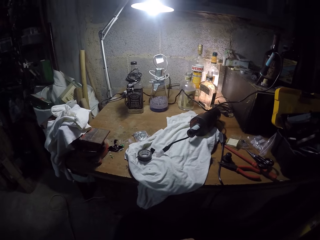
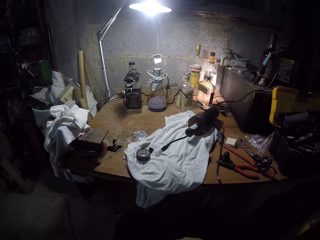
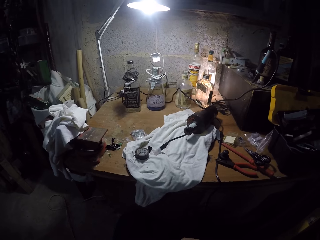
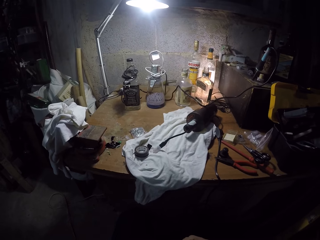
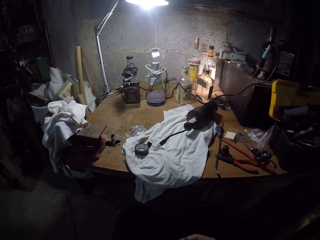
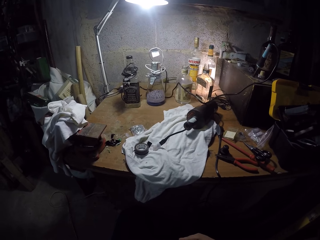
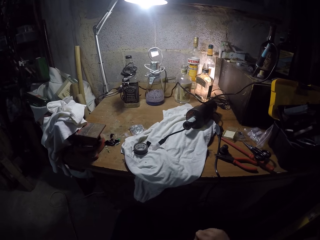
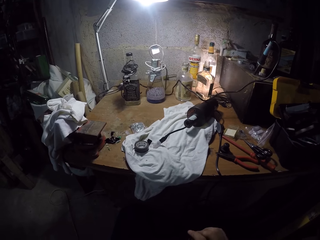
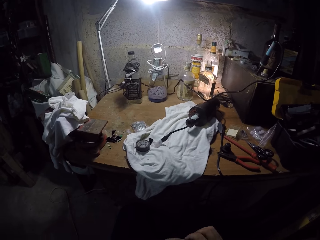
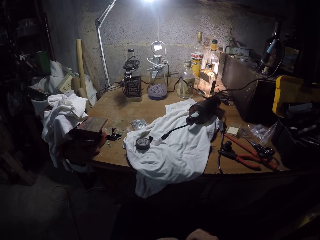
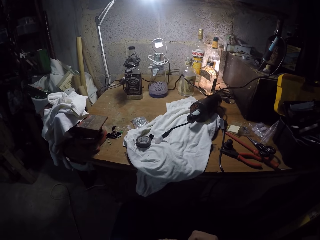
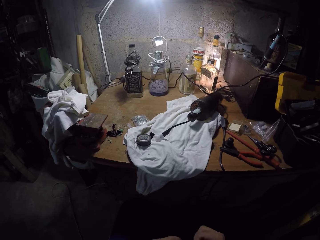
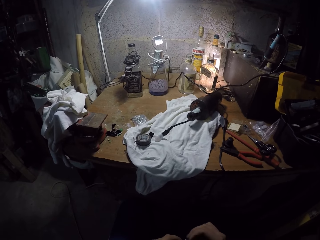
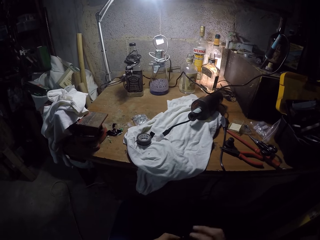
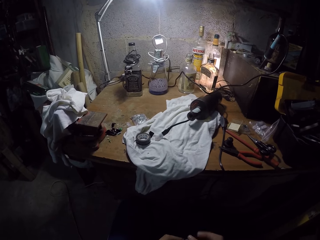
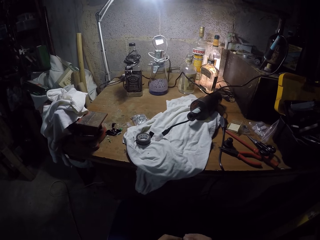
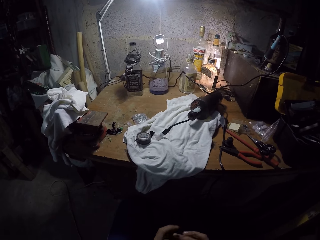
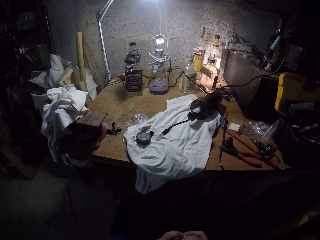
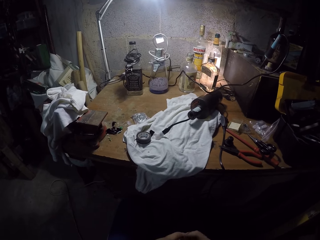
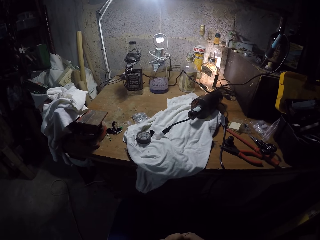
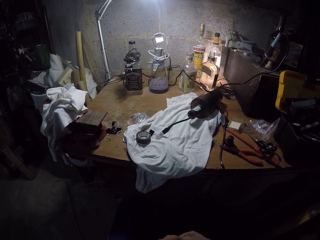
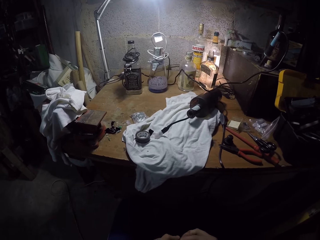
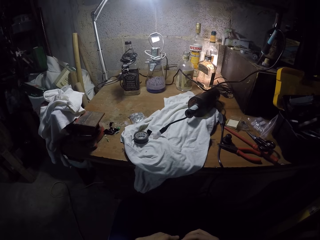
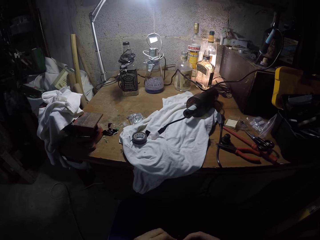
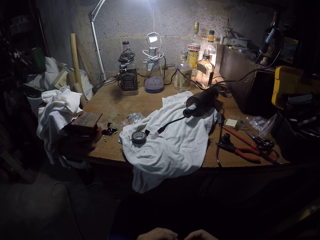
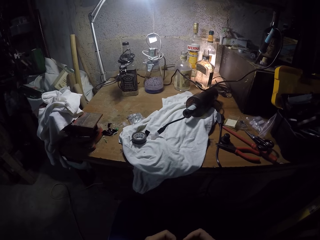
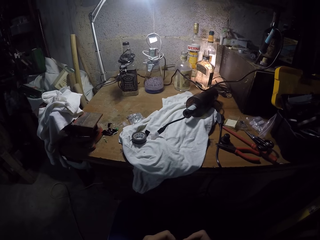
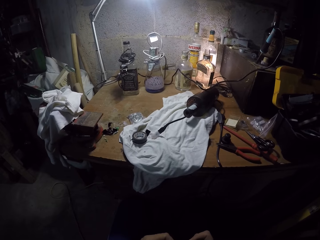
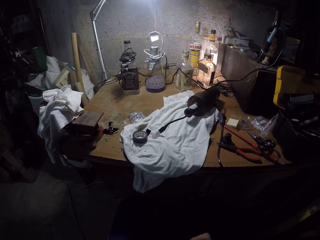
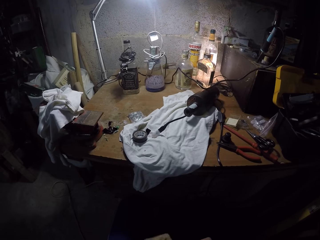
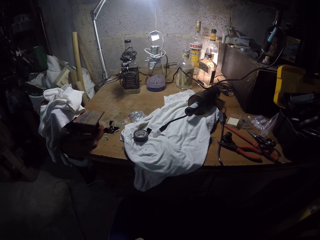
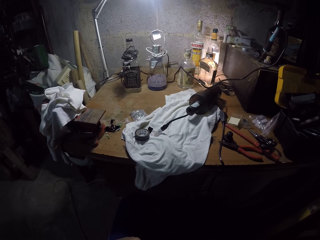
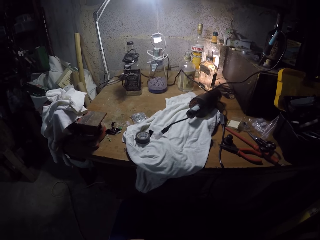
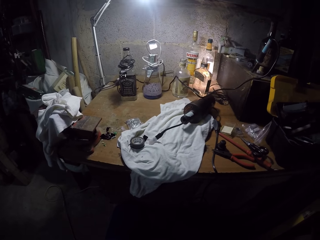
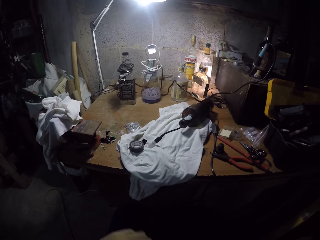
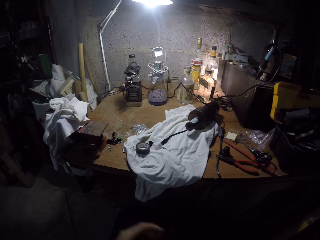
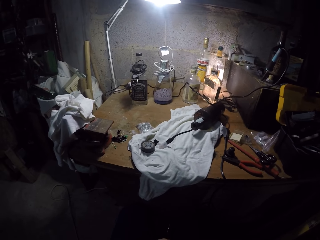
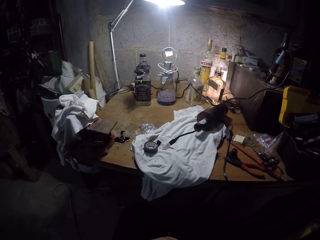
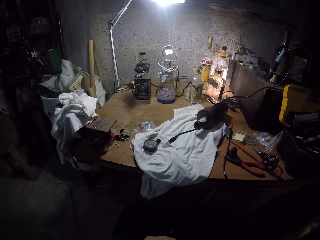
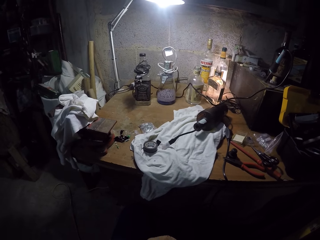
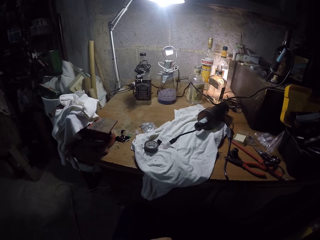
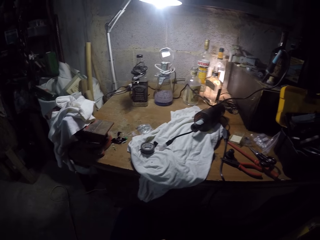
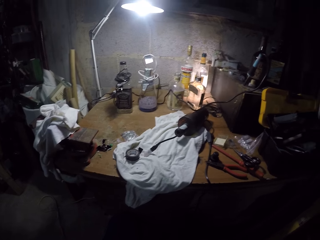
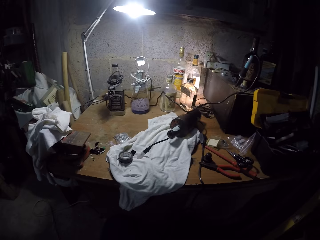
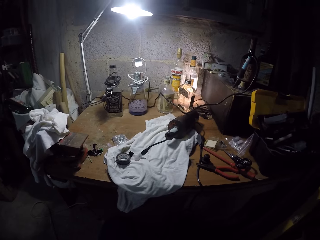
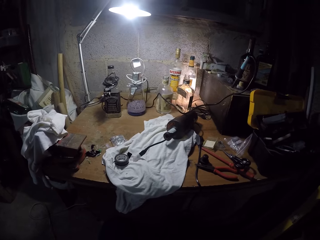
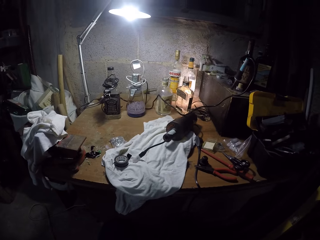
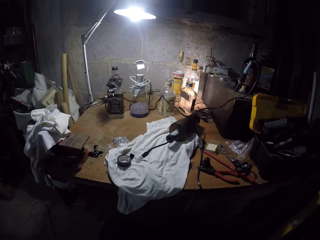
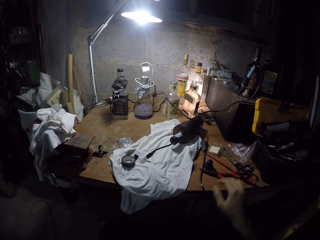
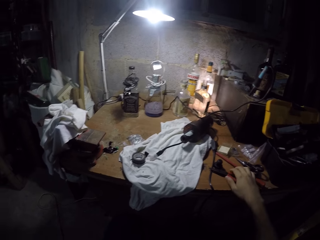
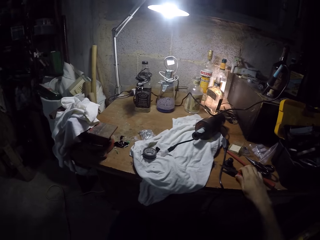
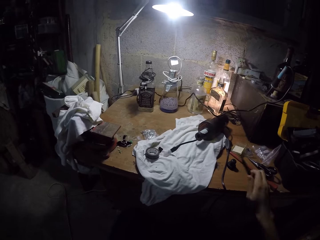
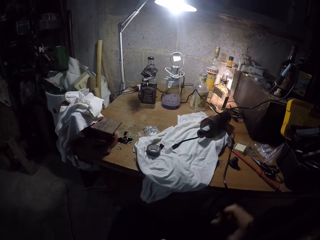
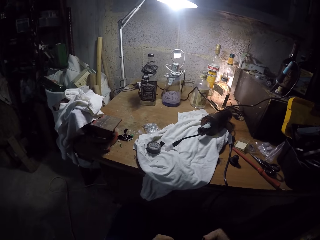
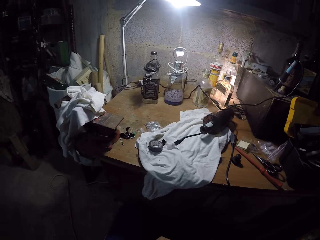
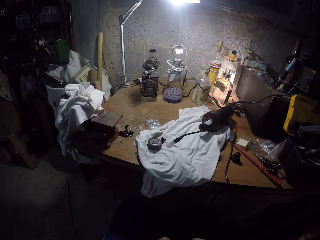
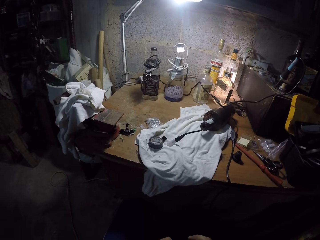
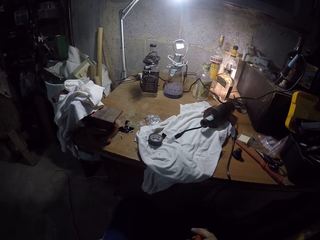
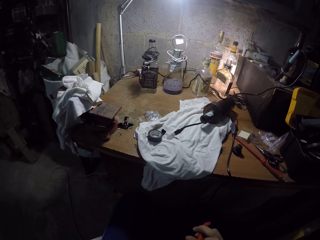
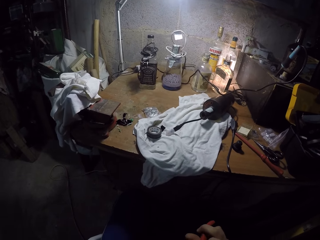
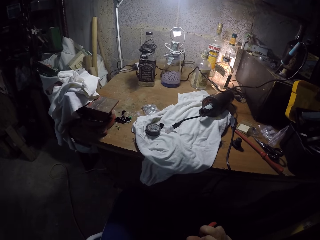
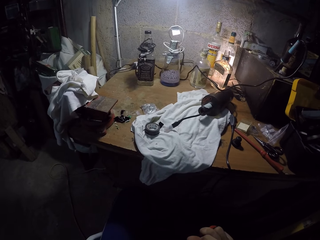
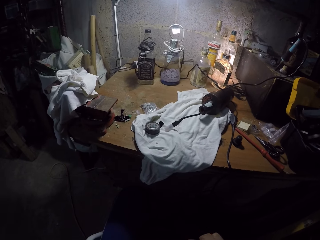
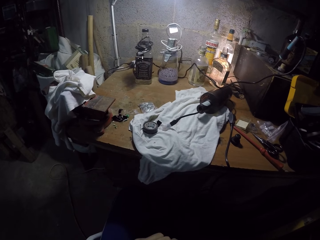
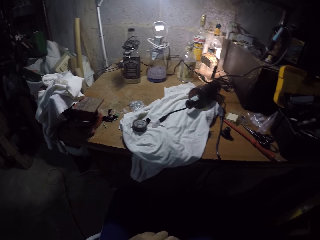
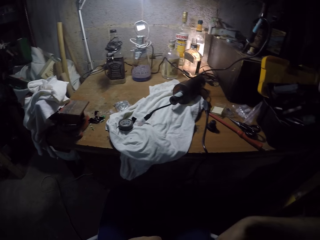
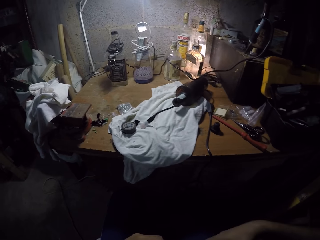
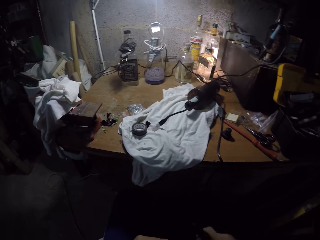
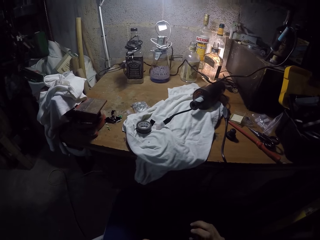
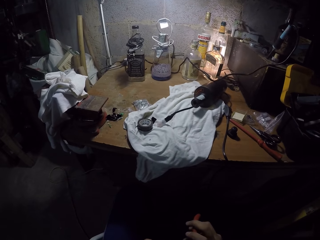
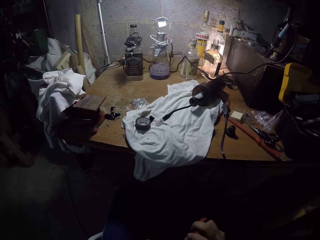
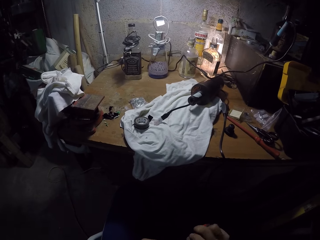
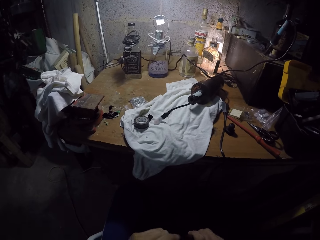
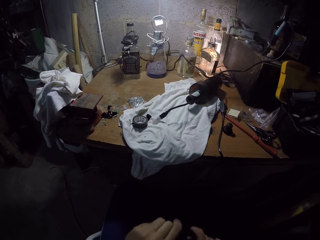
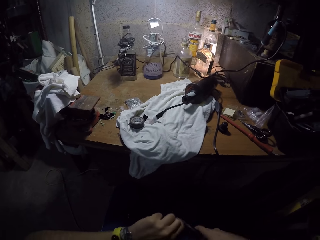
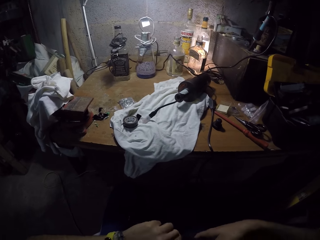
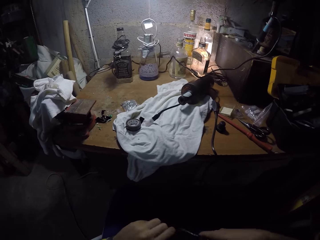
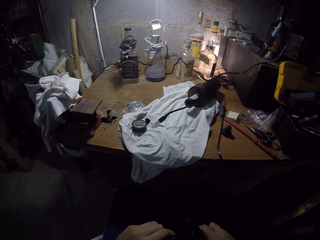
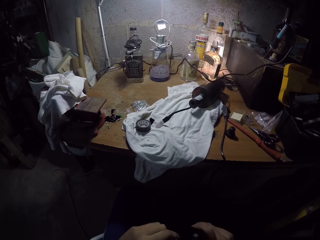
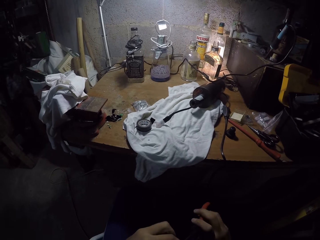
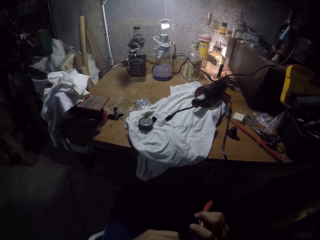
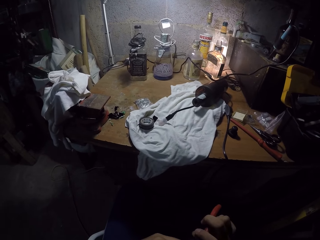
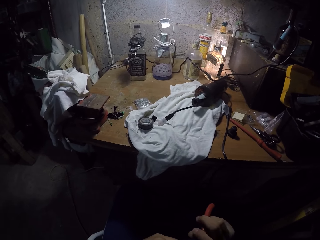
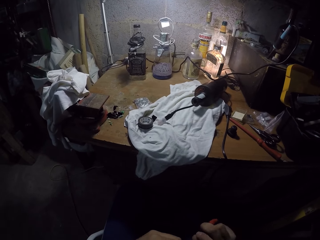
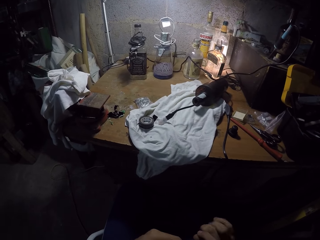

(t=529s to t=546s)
The camera wearer picks the longnose plier from the table with his right hand. He bends the binding wire with the longnose plier on his right hand.

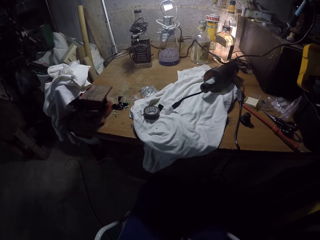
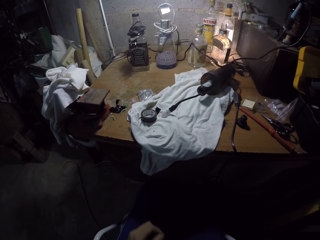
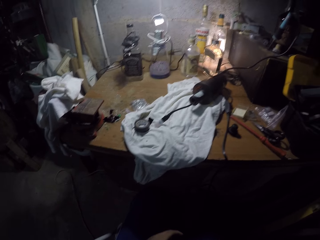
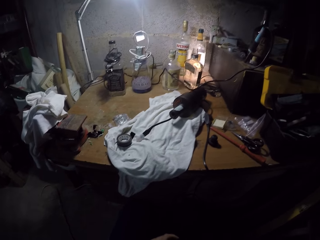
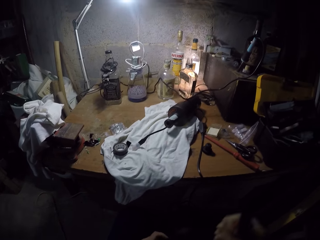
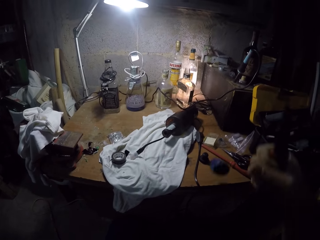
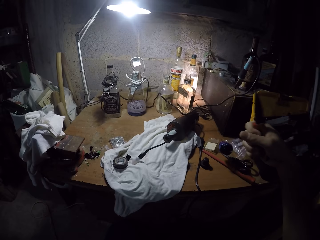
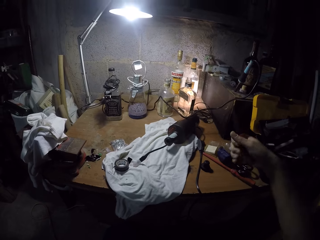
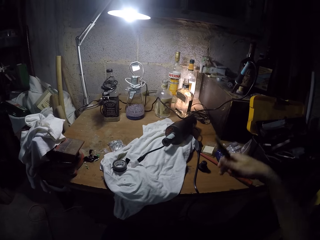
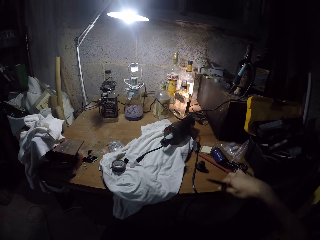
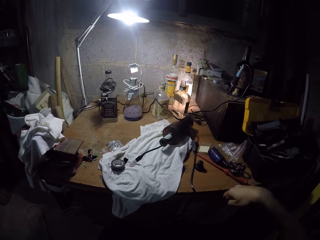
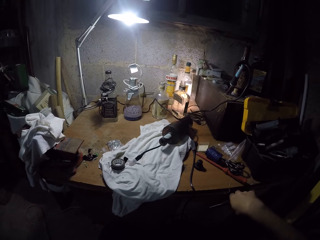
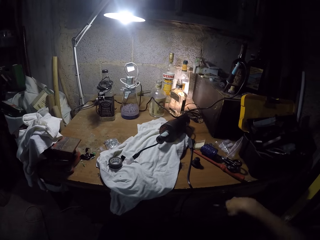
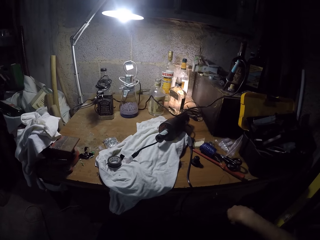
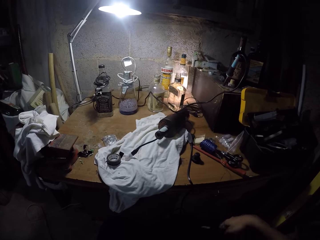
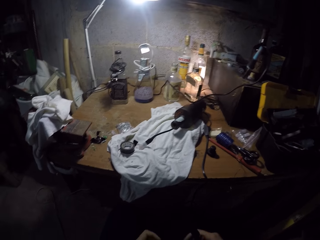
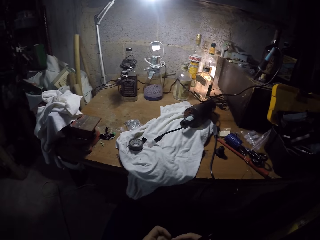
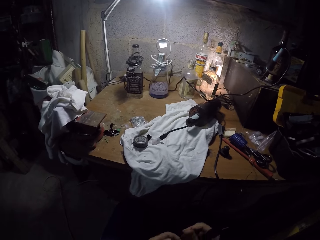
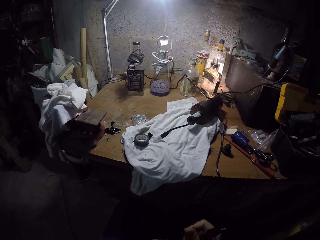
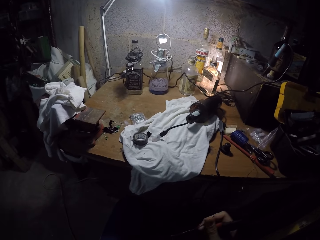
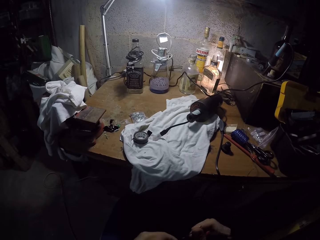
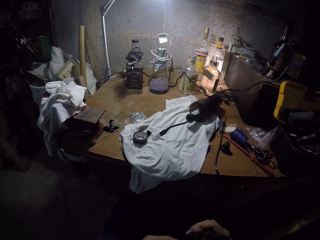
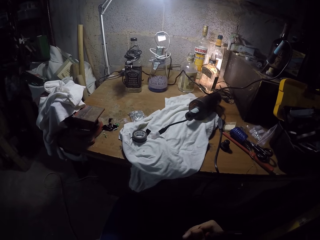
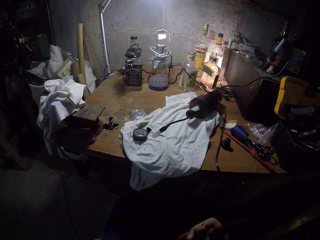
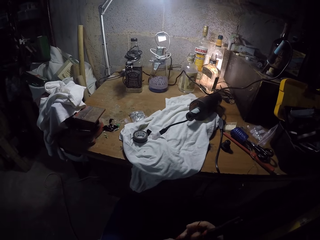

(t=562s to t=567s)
The camera wearer places a wire attached to a plastic container on a workbench using his right hand. He peels the cable in his left hand using the plier in his right hand. He fixes the wire with the pliers.
